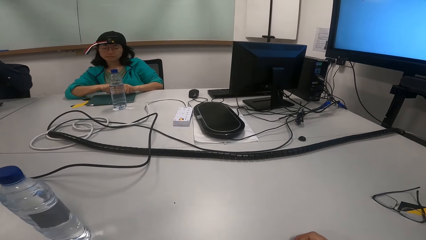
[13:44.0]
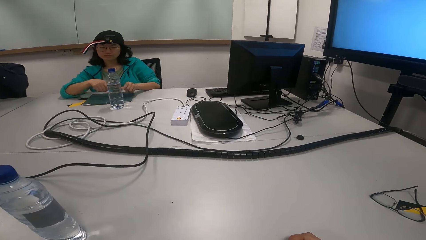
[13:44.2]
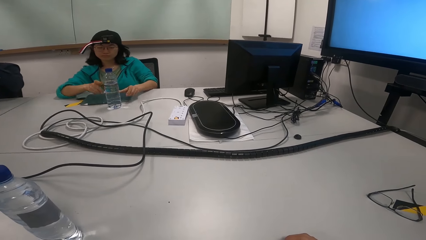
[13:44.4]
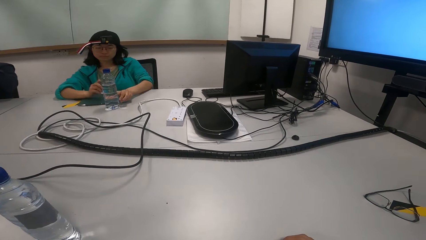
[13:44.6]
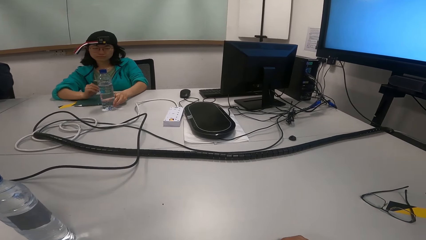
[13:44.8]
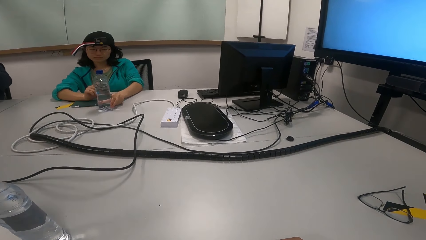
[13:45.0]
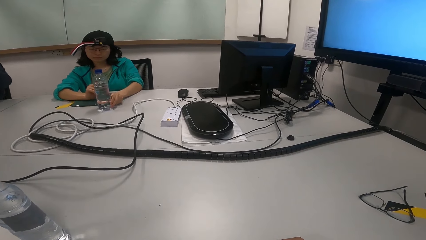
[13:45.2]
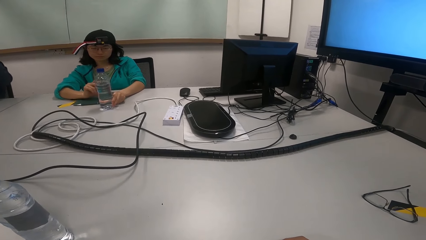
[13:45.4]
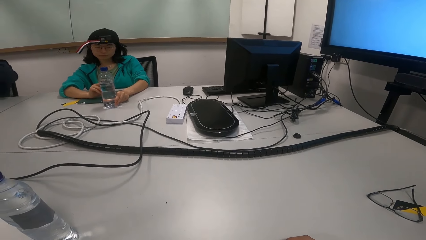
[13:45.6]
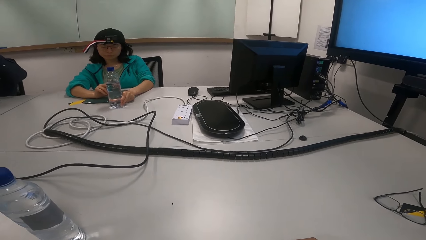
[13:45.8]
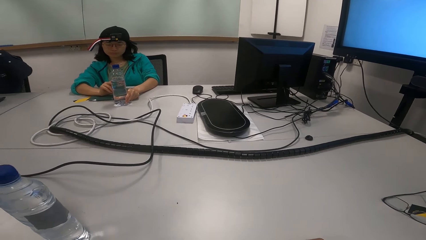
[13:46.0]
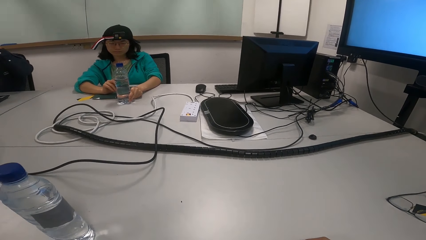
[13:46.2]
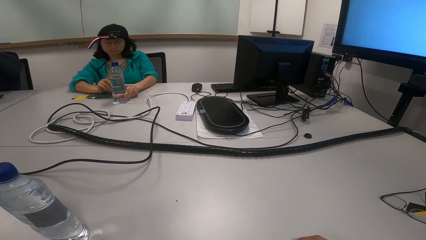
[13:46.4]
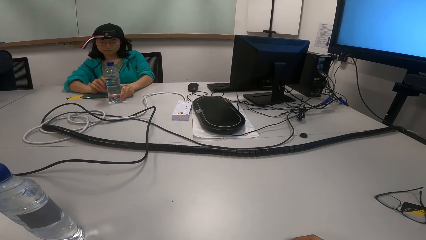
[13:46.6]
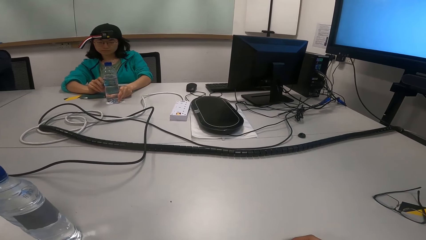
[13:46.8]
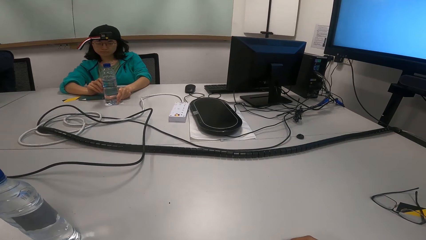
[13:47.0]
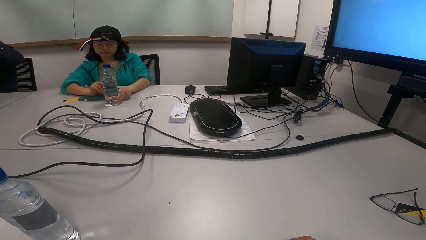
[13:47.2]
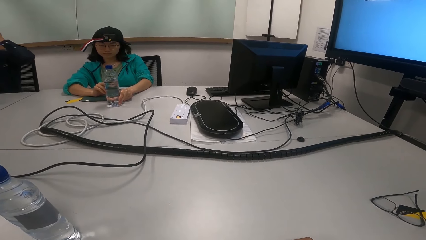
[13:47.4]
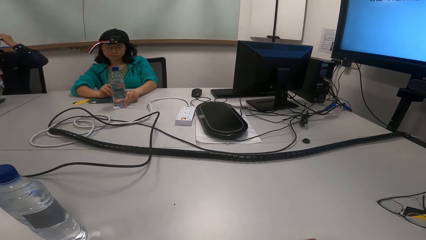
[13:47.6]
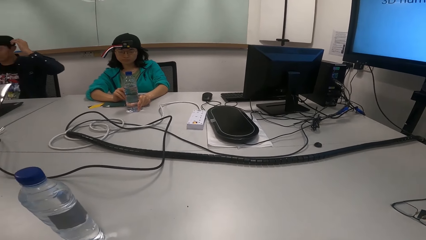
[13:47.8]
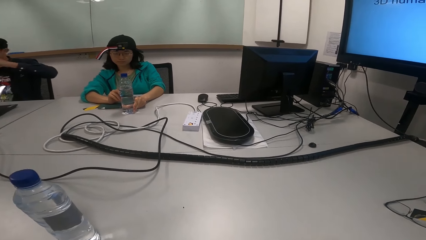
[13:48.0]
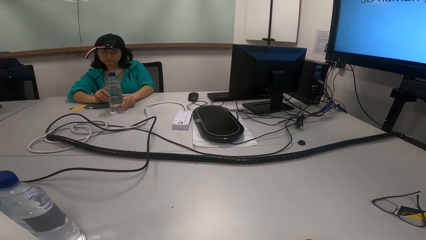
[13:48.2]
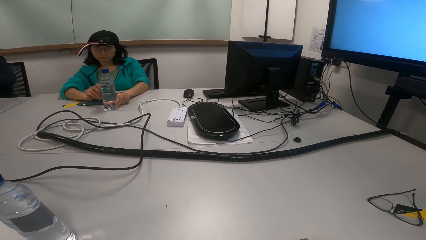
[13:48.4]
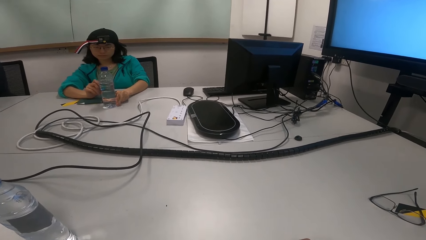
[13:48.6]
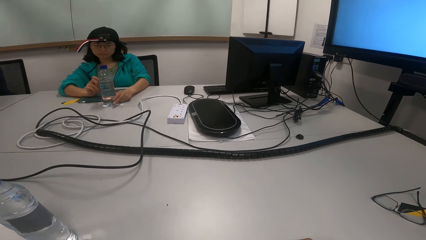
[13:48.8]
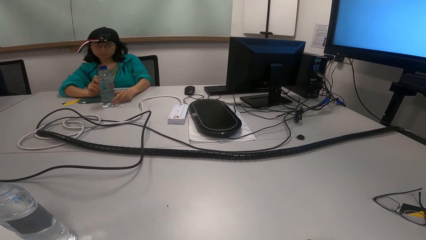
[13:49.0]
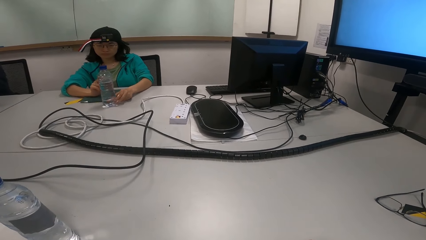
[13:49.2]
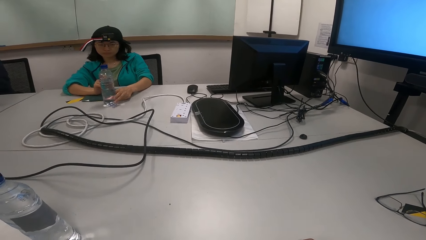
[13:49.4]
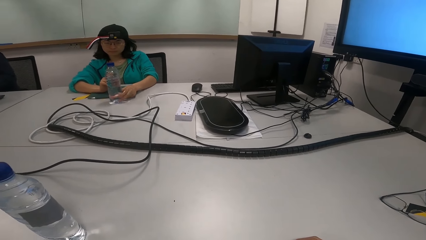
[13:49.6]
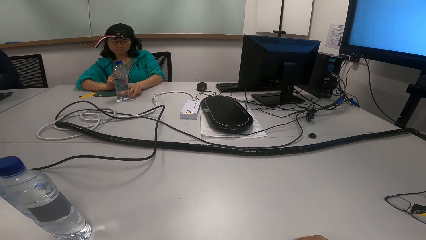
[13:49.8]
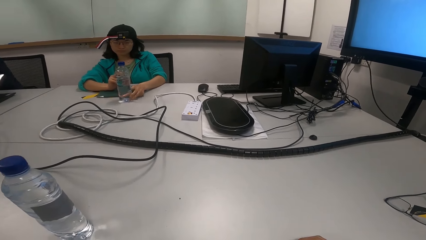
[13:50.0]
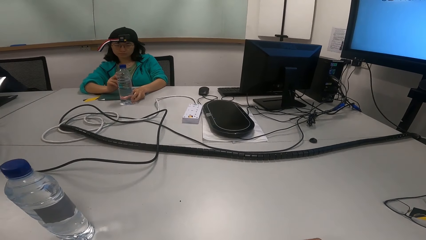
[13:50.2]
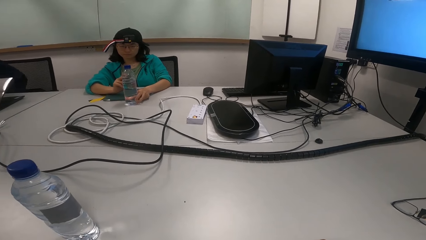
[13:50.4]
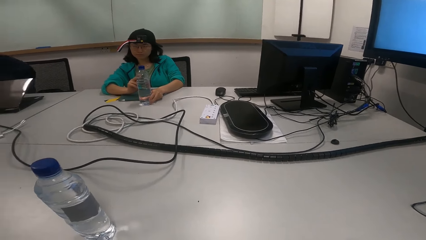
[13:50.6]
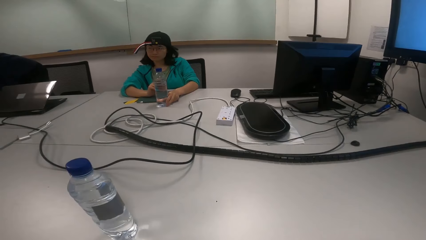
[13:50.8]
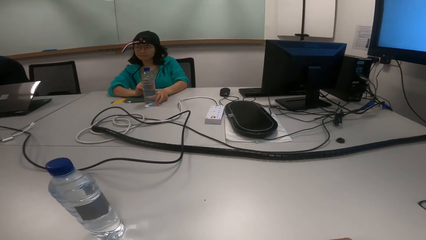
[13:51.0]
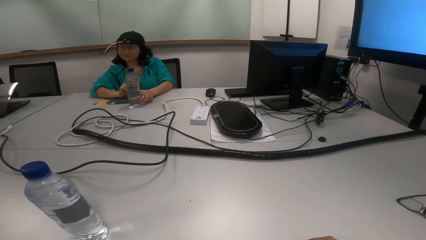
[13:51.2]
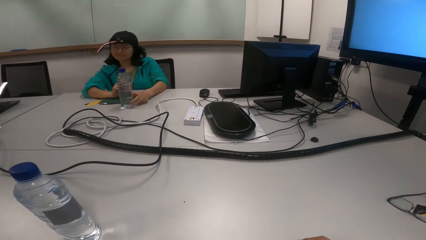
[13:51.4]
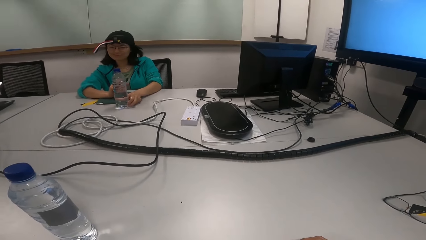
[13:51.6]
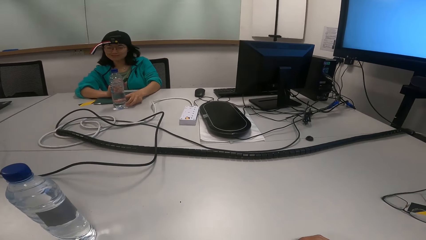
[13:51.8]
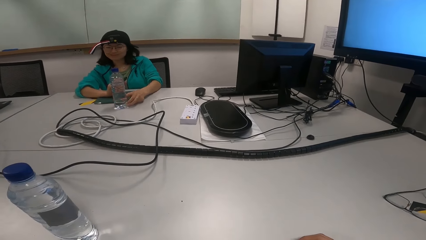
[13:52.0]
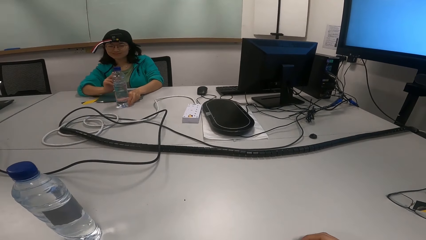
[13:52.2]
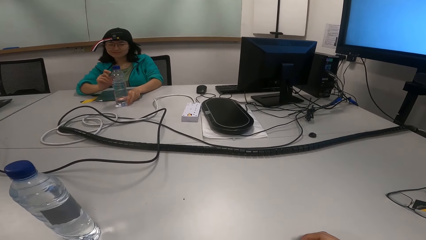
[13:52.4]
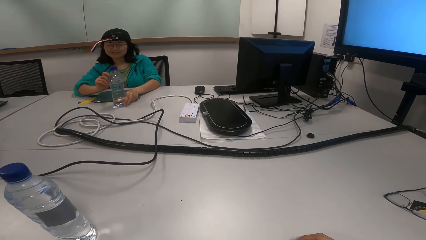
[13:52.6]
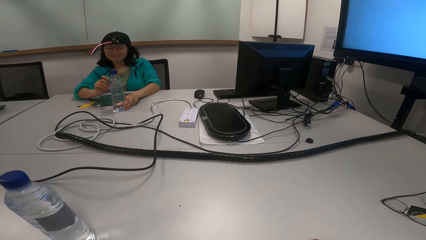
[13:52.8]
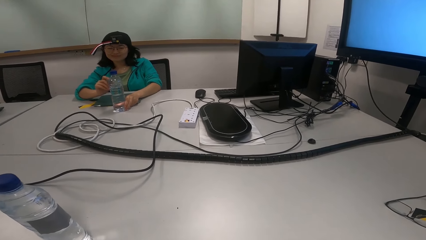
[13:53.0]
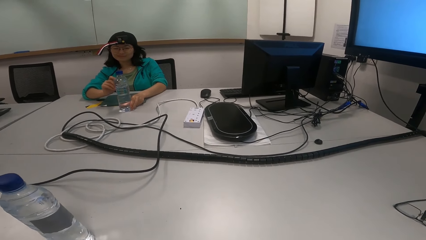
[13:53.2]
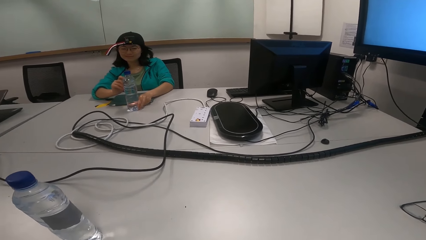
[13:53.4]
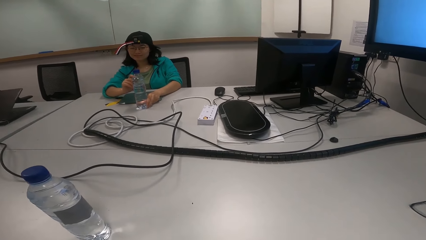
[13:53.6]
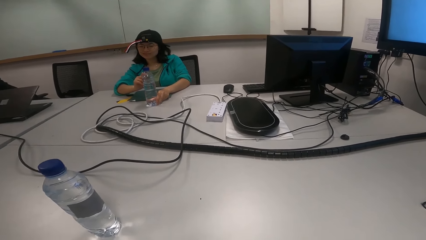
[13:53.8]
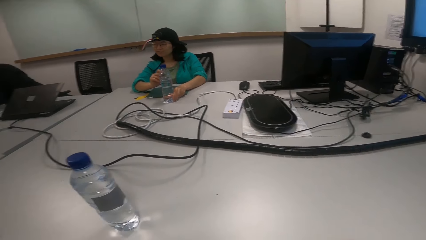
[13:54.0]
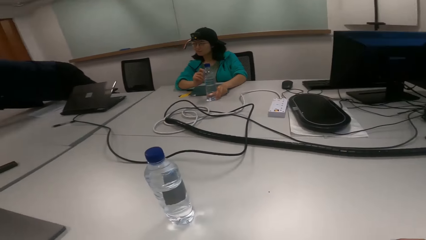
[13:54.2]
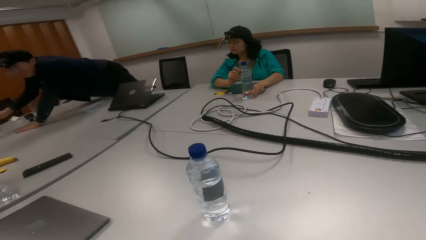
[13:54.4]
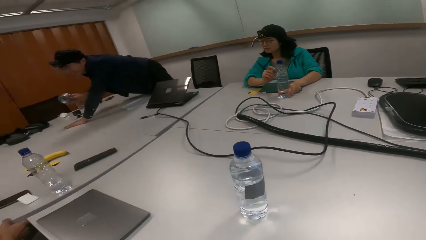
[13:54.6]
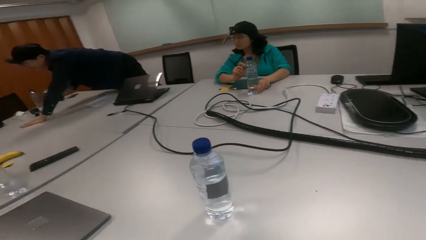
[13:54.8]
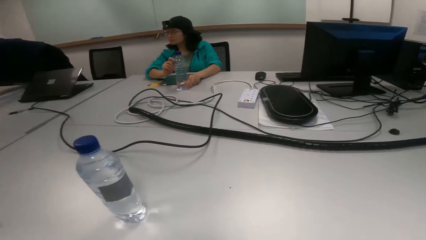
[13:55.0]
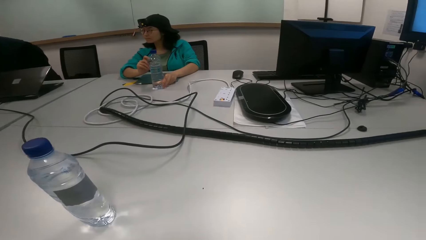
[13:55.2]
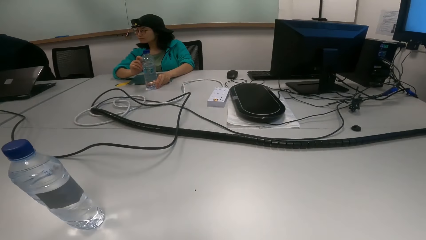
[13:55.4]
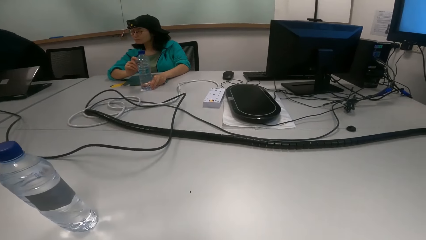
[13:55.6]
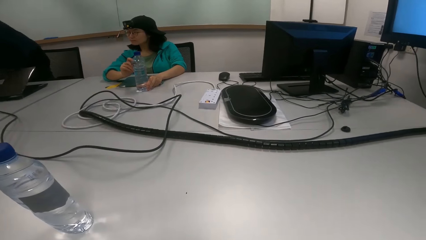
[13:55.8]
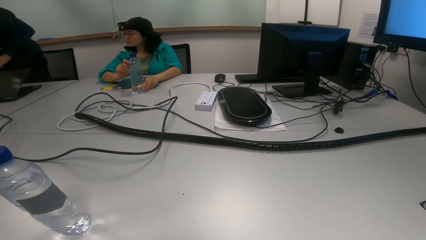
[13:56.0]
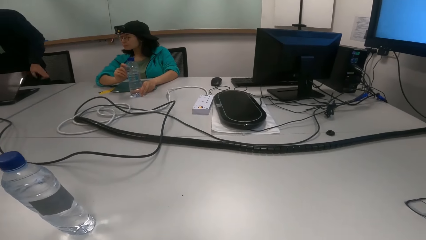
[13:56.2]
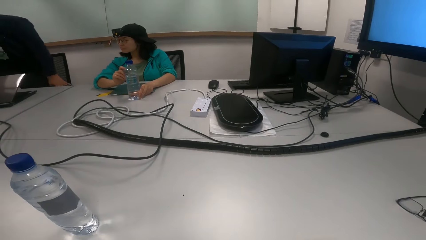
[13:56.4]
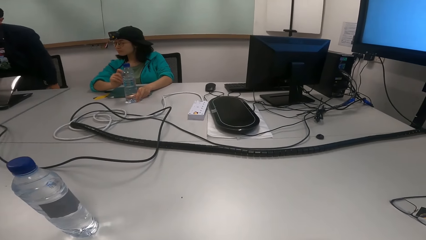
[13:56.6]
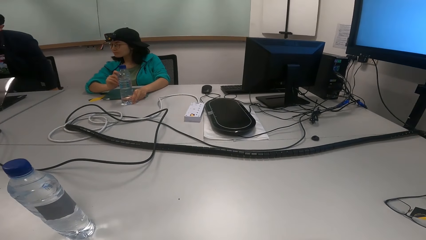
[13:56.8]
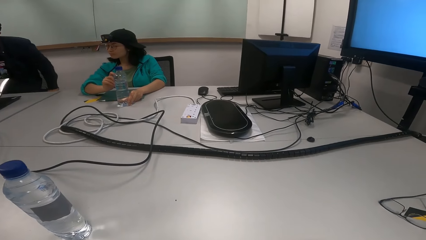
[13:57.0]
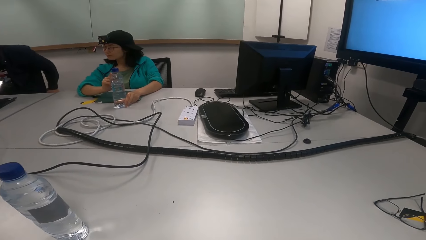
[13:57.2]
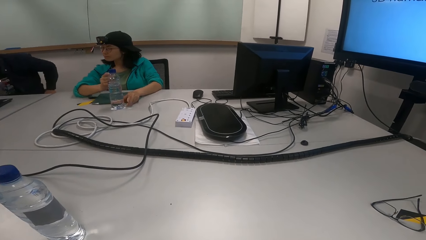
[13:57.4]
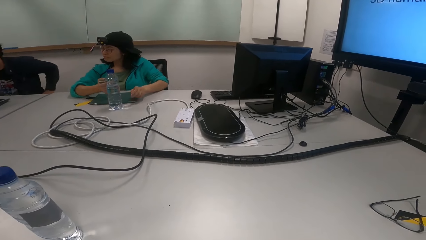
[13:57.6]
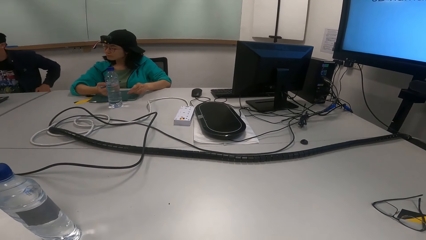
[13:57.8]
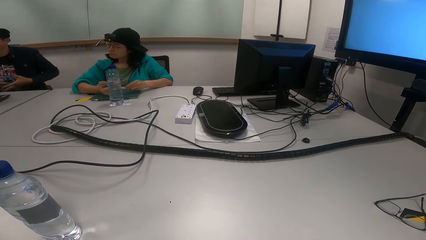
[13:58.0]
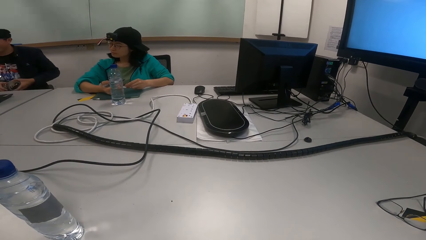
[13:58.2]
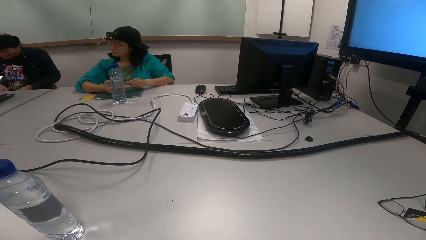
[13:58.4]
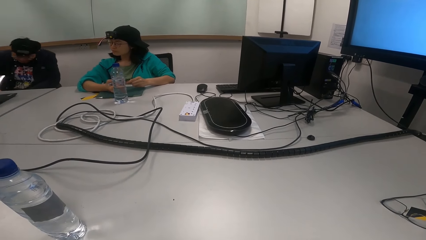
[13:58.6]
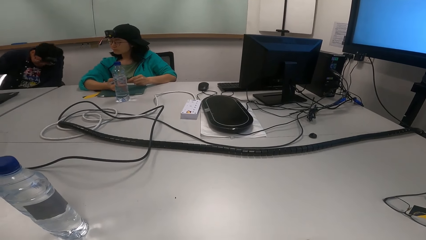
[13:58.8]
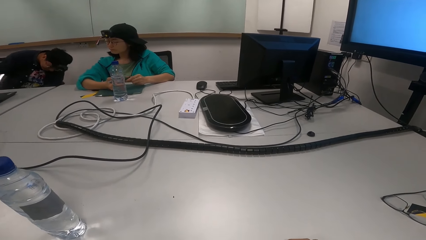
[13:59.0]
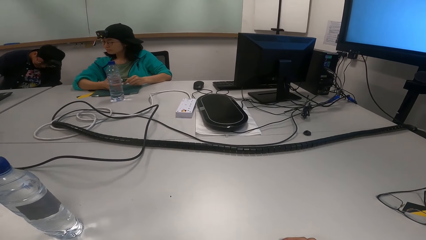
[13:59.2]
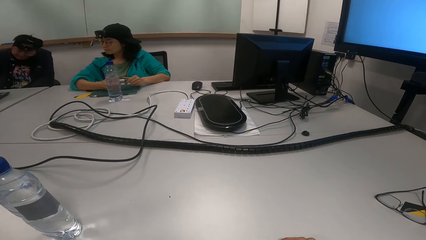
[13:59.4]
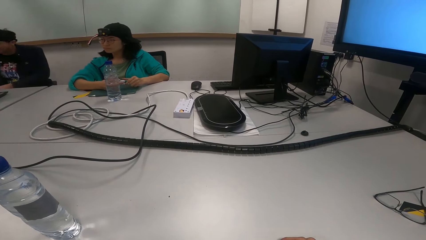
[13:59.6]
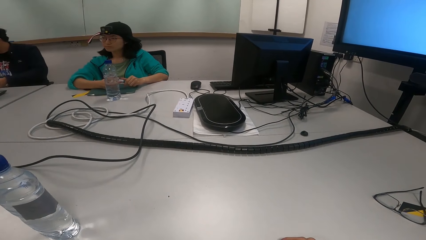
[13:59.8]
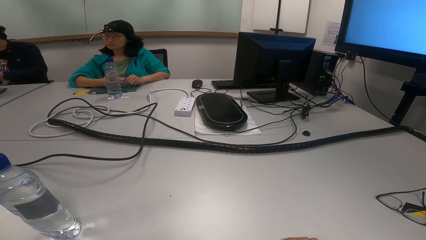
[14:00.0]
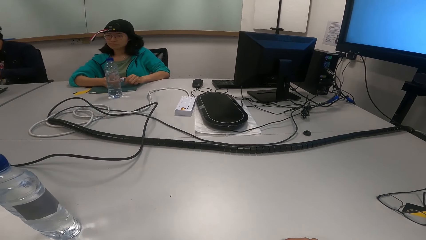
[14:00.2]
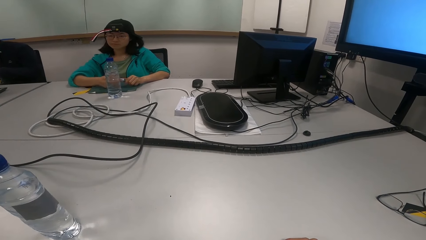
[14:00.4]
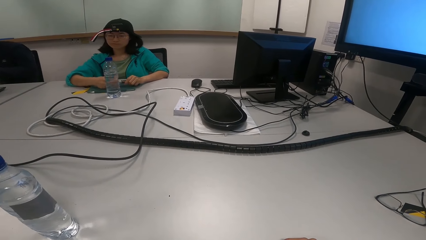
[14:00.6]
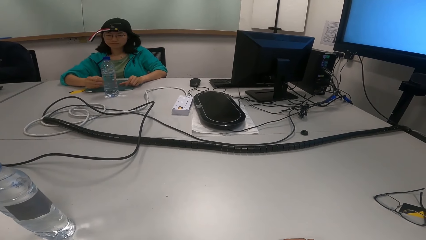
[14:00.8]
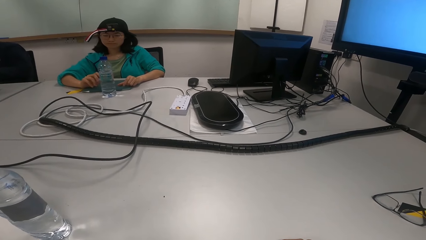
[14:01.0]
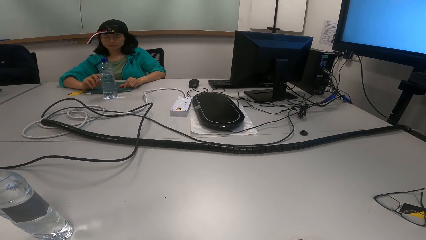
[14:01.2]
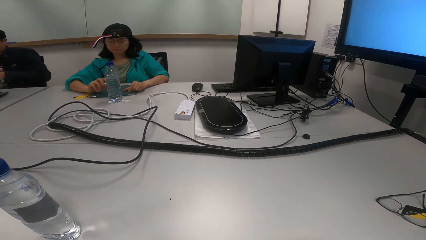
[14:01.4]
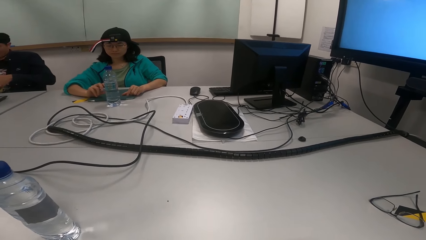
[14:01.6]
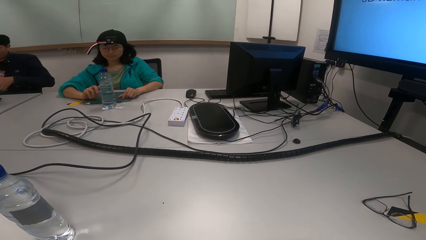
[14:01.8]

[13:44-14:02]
A woman draws the water bottle with a pen. The woman stands to pick up a cable.
